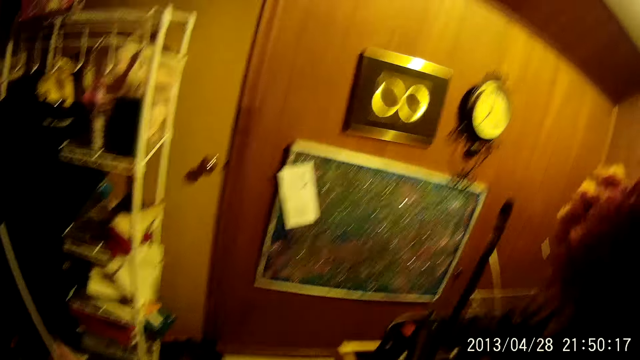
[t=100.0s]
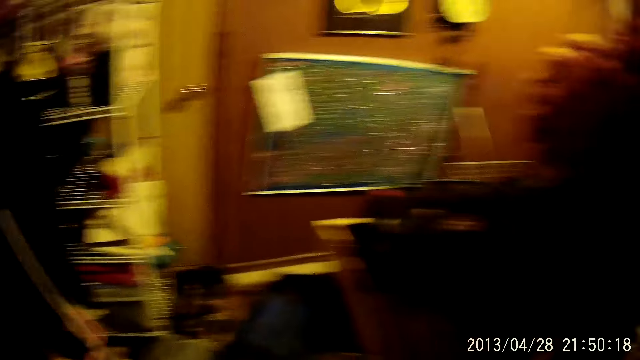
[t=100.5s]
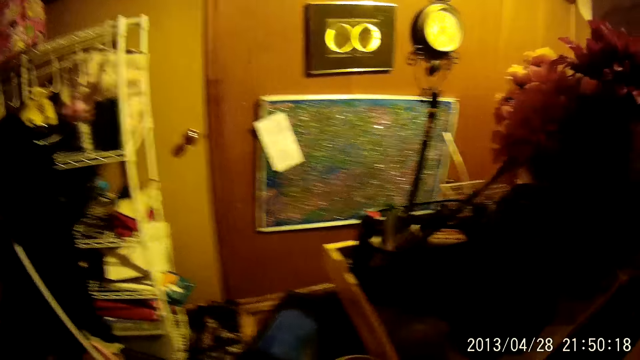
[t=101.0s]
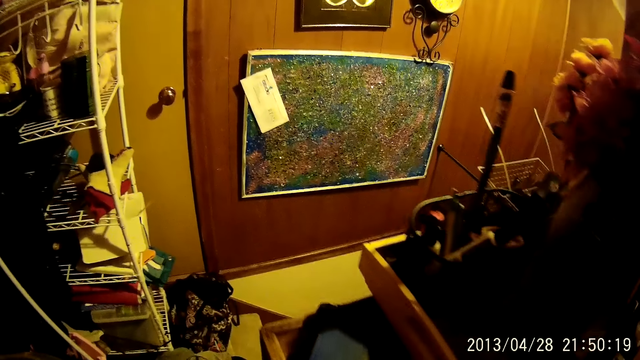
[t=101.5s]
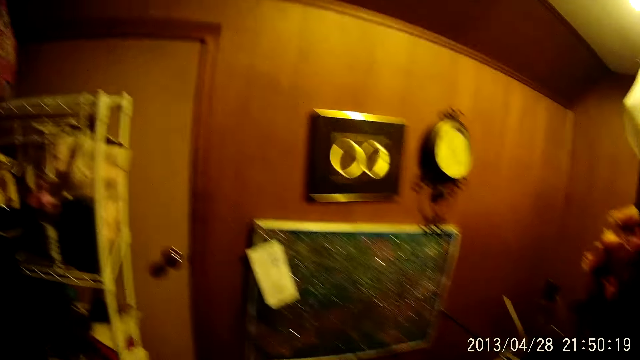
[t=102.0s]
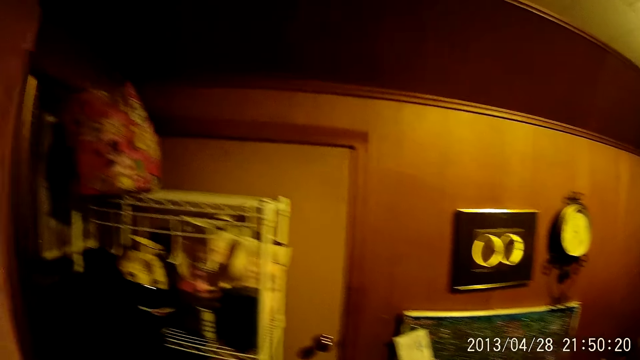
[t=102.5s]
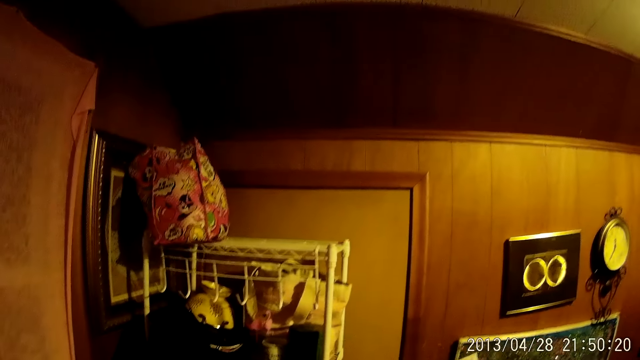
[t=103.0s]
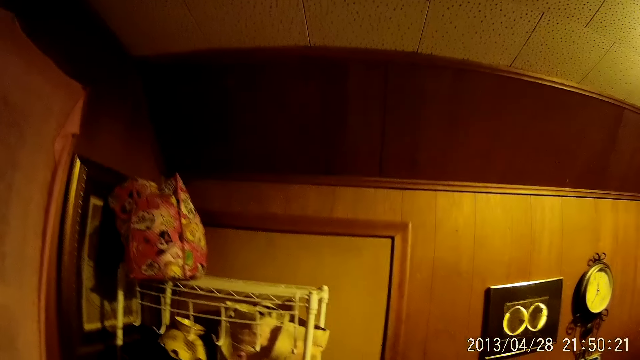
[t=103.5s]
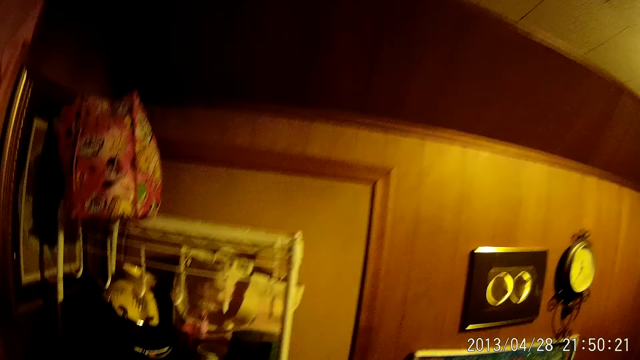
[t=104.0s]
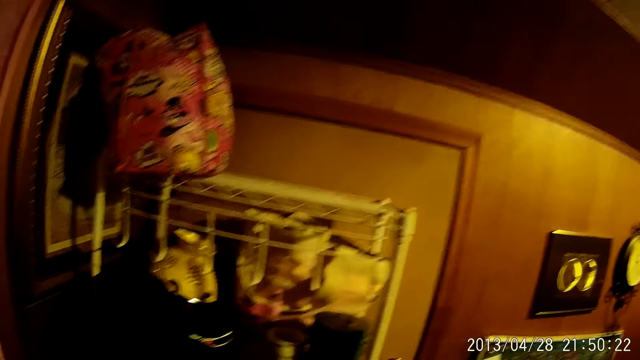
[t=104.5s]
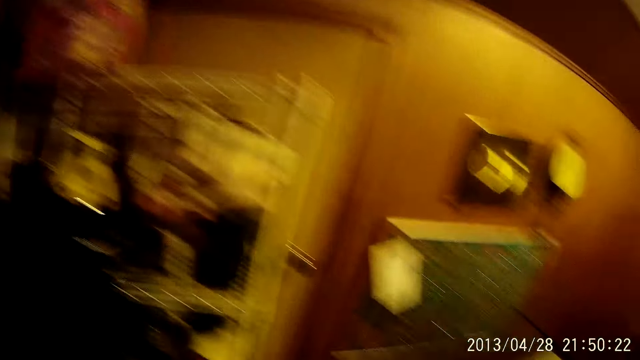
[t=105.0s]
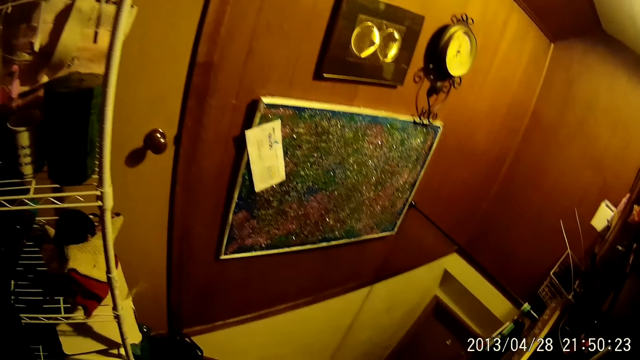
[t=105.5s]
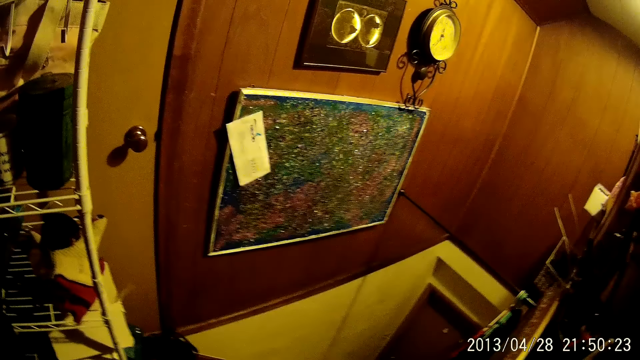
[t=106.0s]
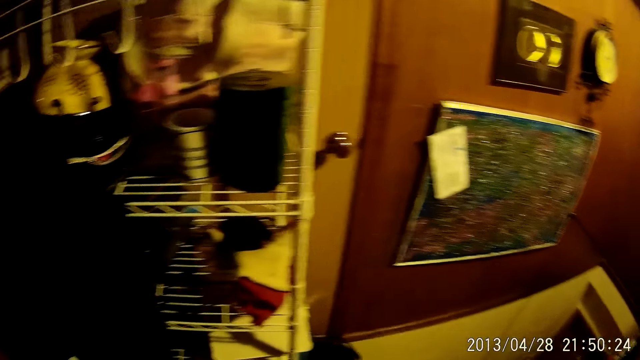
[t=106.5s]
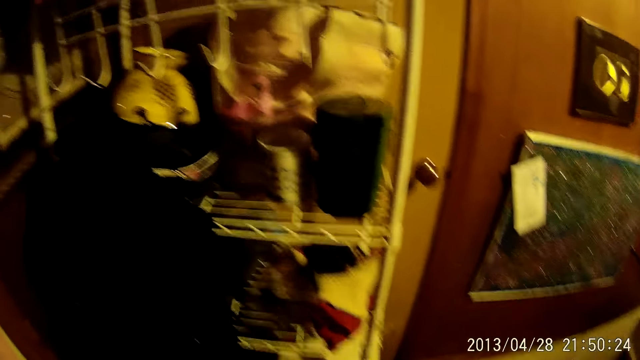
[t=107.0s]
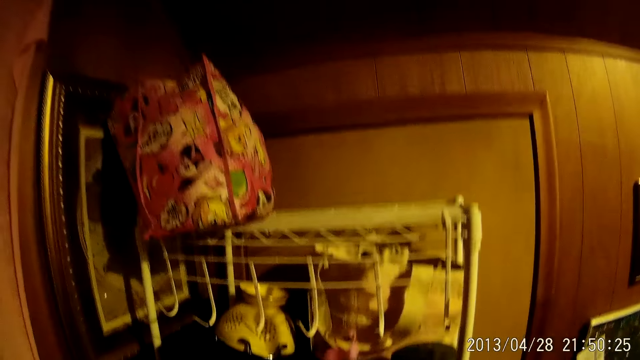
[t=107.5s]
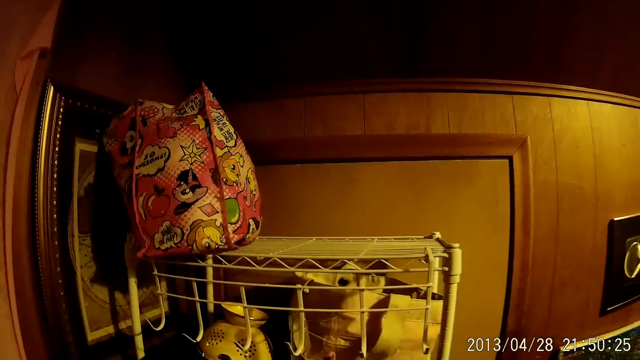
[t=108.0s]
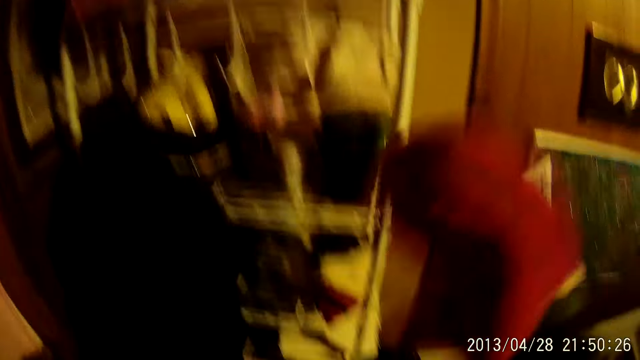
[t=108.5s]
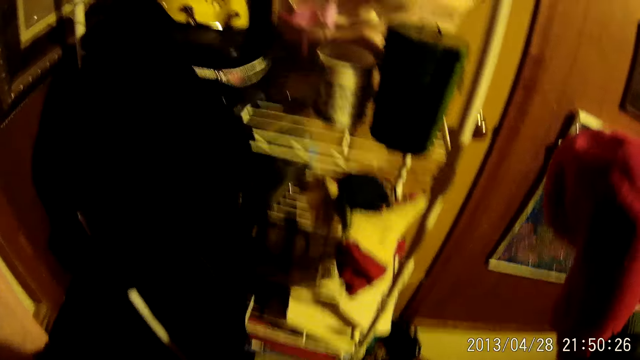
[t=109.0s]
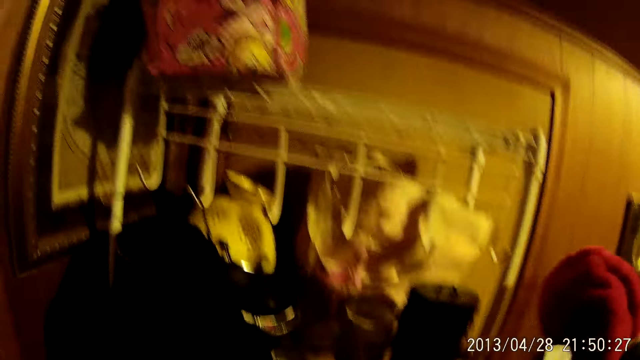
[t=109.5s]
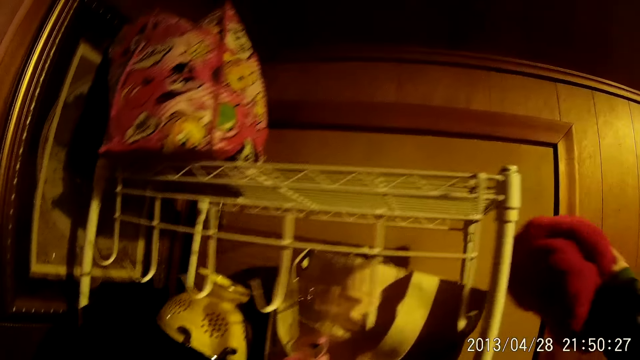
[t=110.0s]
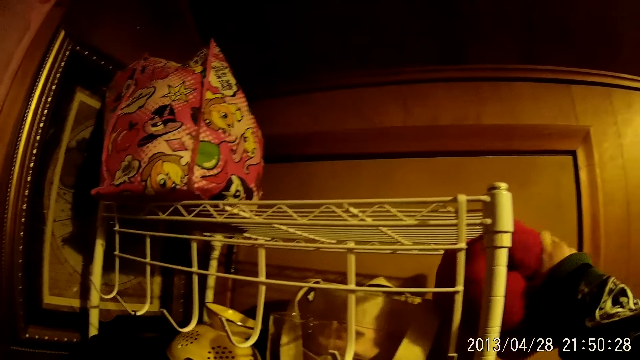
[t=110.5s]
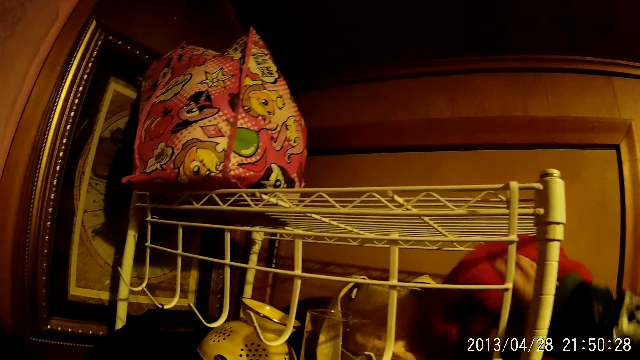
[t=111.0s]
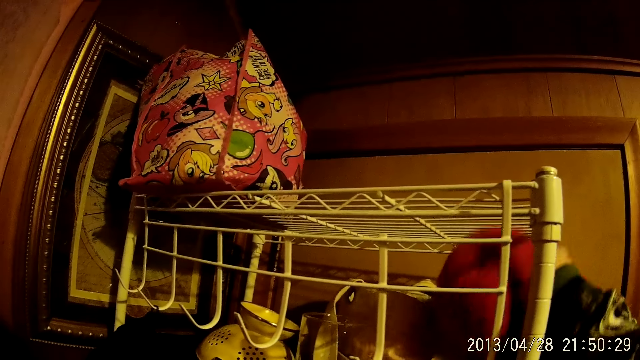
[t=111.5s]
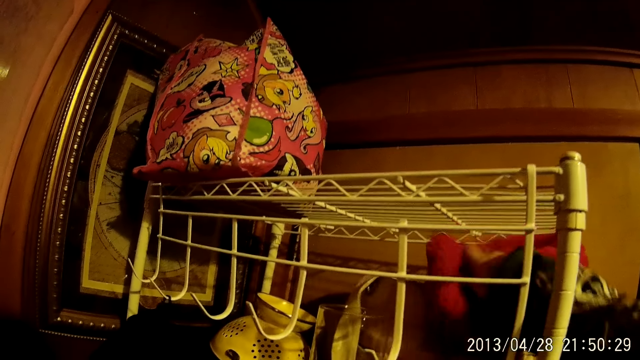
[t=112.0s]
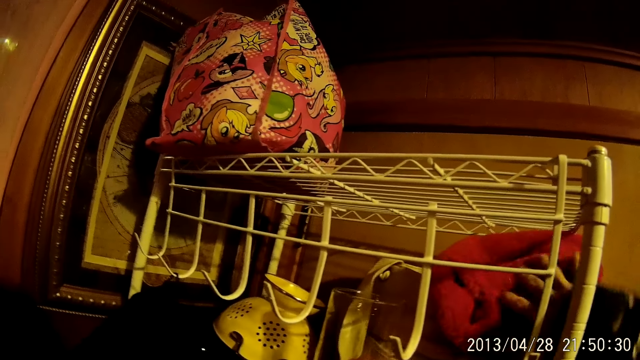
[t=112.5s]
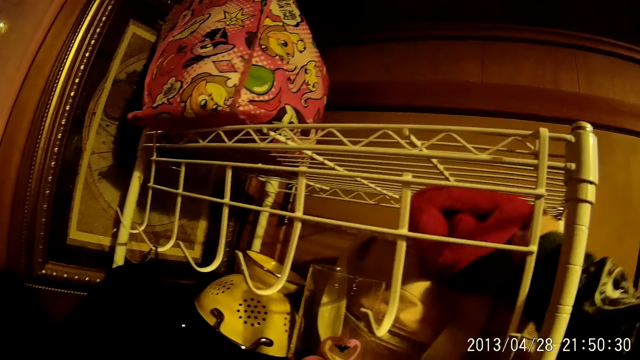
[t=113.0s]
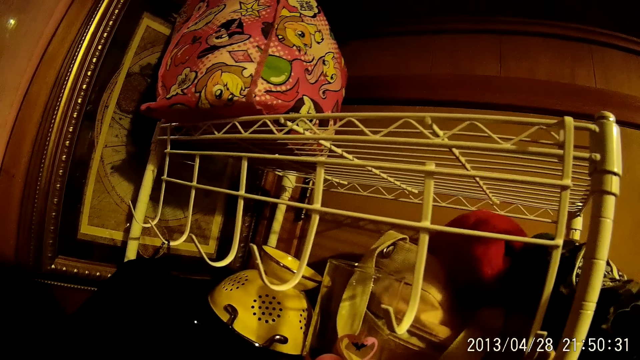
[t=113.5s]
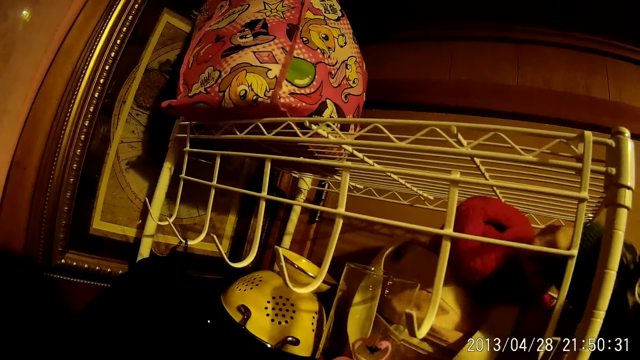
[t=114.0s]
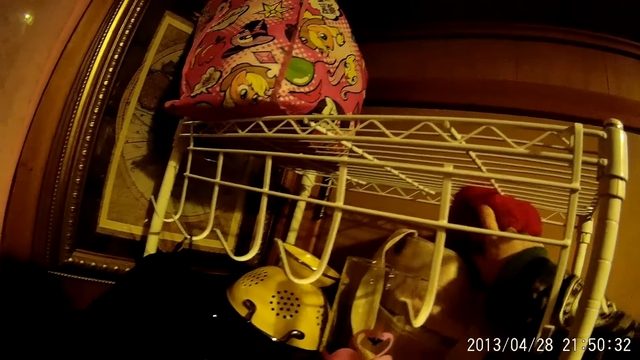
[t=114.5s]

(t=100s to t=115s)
The camera wearer places the towel inside a bag. They put clothes on a shelf.

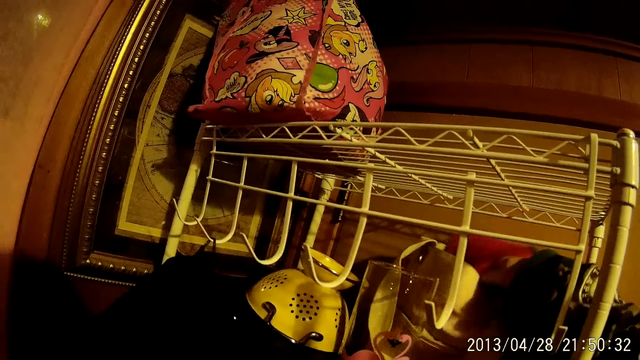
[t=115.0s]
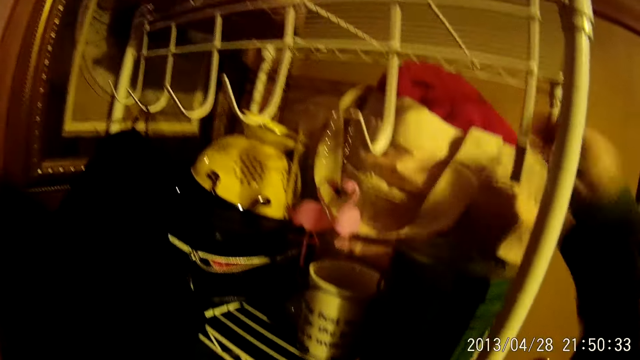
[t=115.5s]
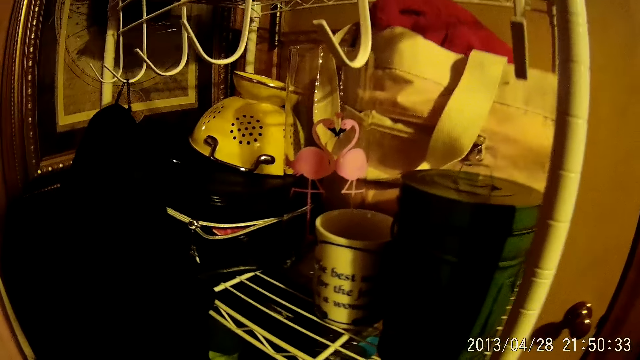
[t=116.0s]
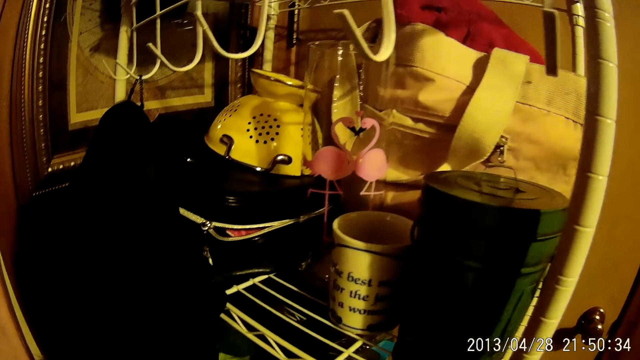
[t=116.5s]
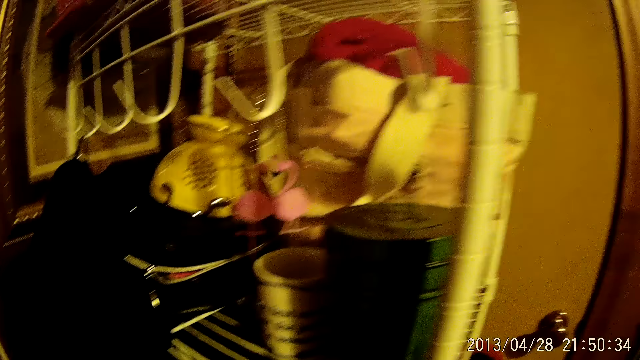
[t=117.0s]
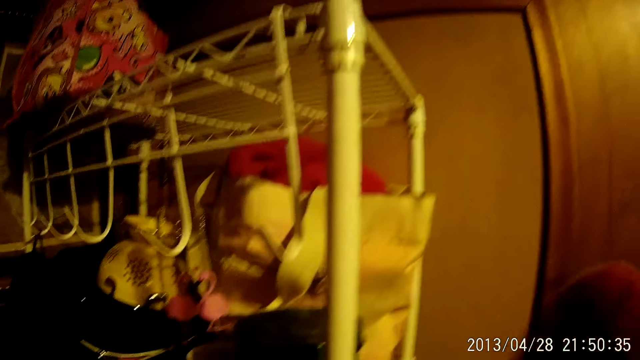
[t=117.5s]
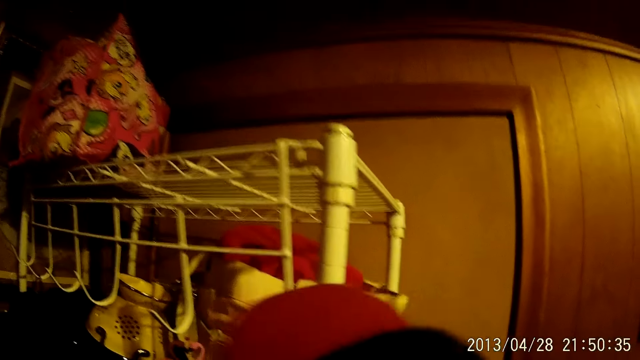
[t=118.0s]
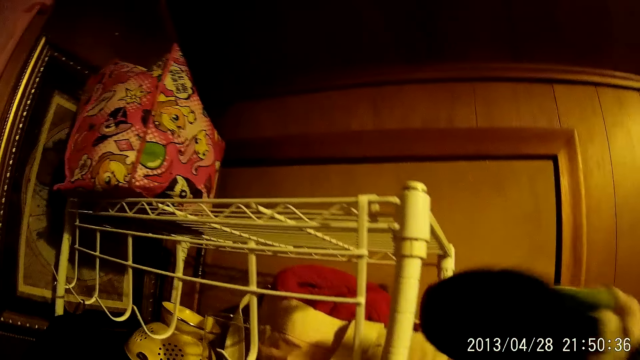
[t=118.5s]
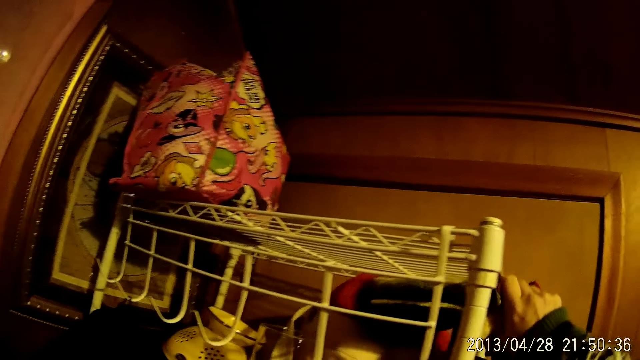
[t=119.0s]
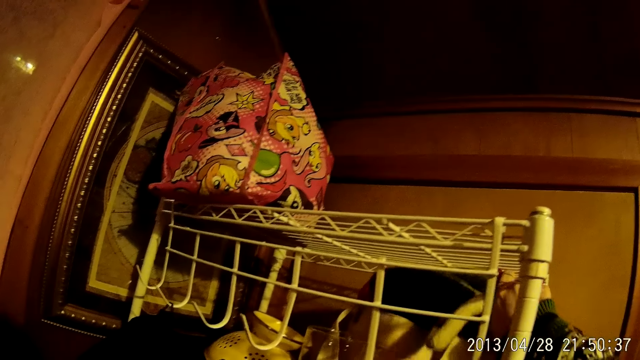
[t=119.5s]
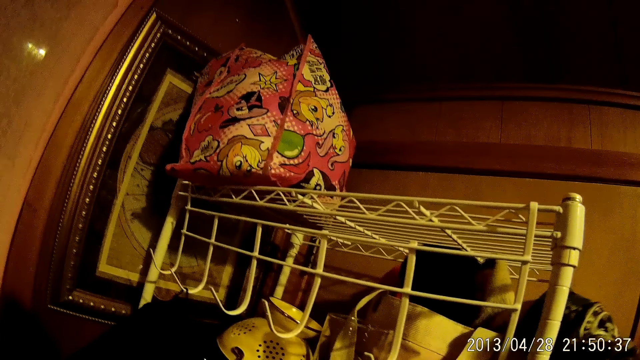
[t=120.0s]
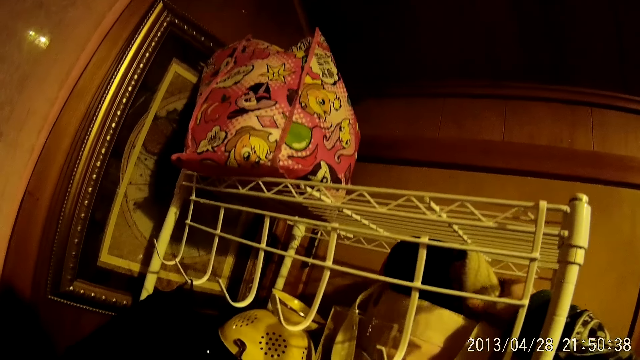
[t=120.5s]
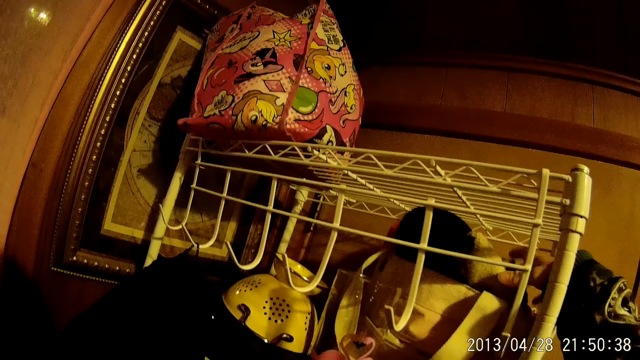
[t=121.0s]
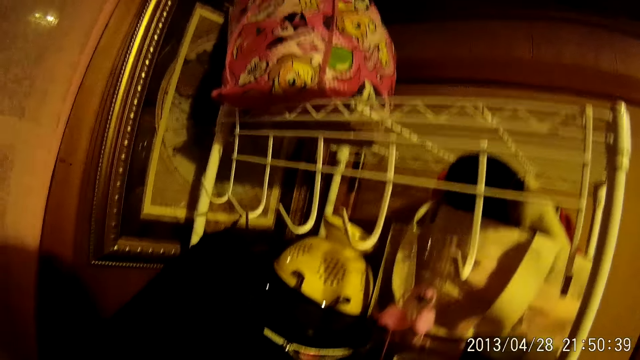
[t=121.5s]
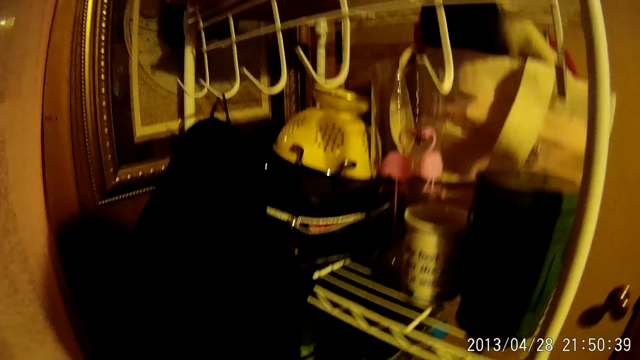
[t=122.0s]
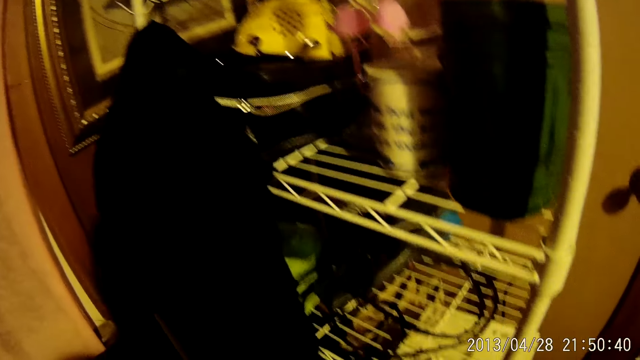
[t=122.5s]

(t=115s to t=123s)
The camera wearer places a small bag inside a bag.
